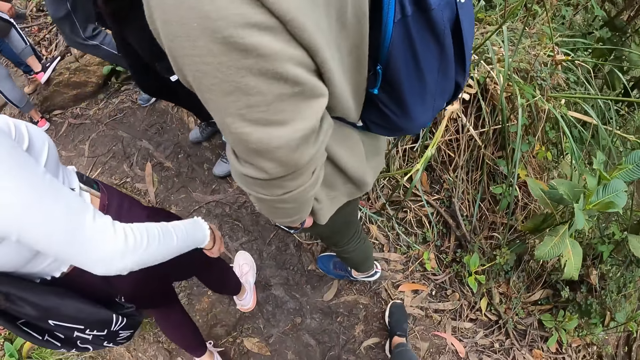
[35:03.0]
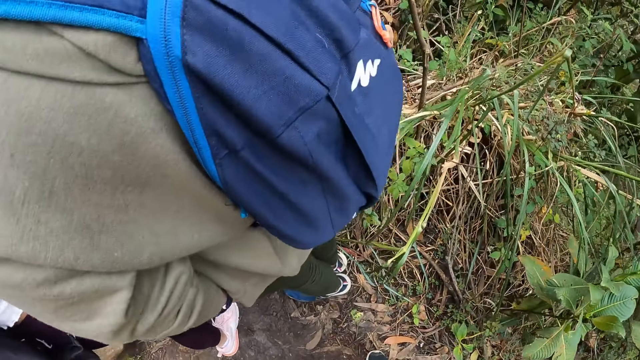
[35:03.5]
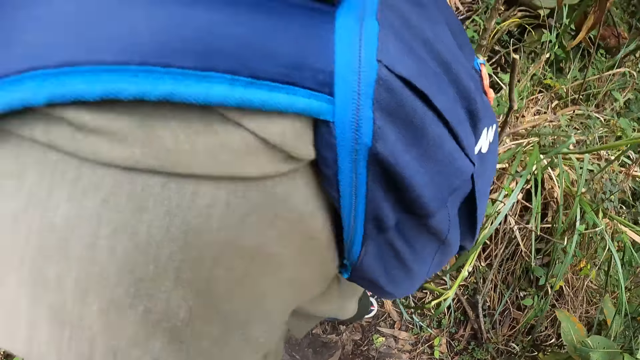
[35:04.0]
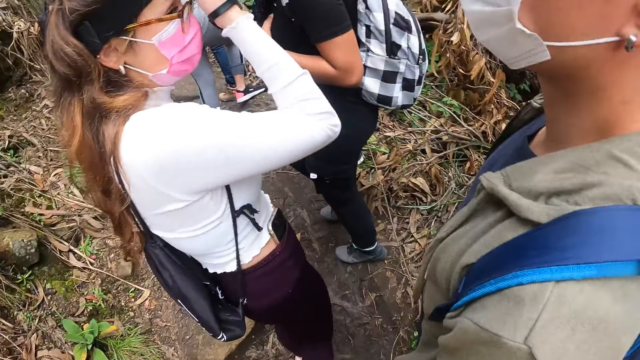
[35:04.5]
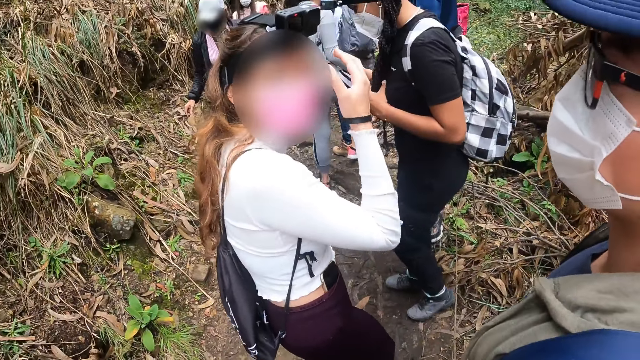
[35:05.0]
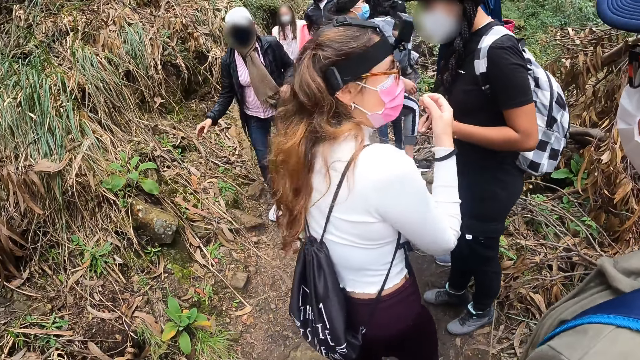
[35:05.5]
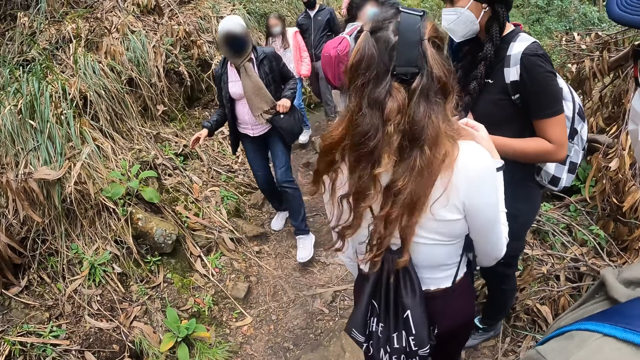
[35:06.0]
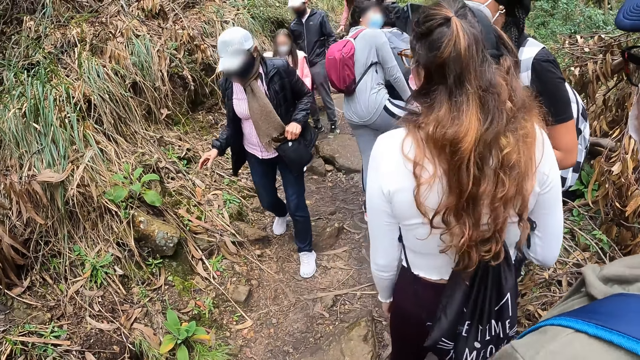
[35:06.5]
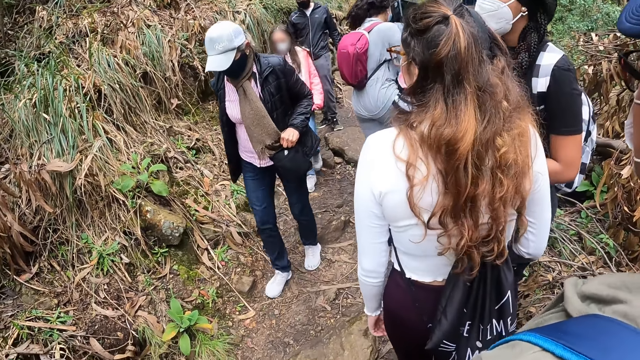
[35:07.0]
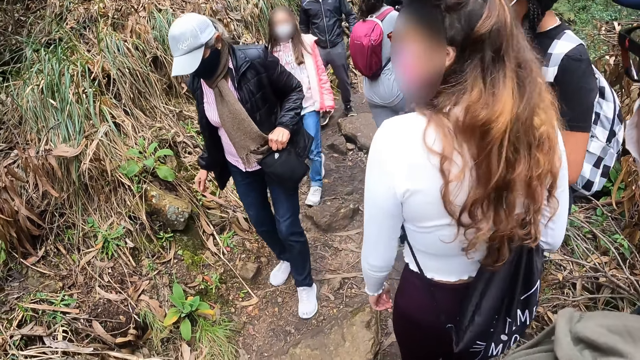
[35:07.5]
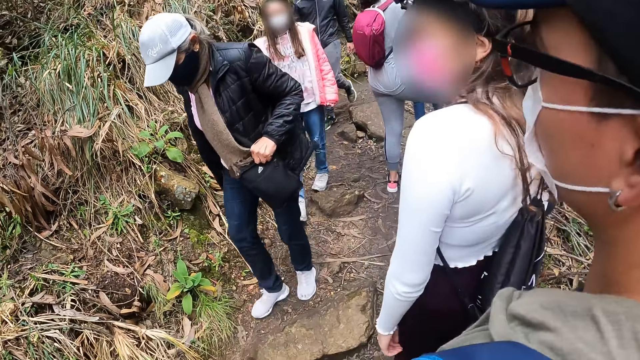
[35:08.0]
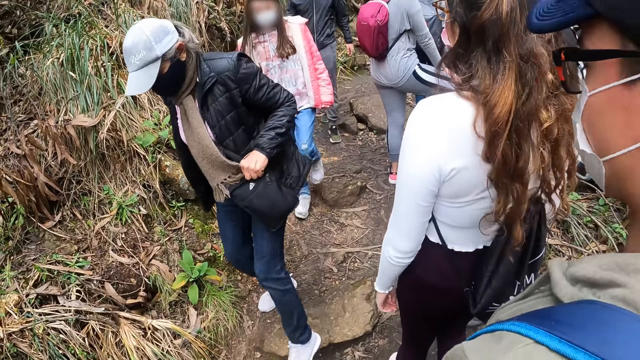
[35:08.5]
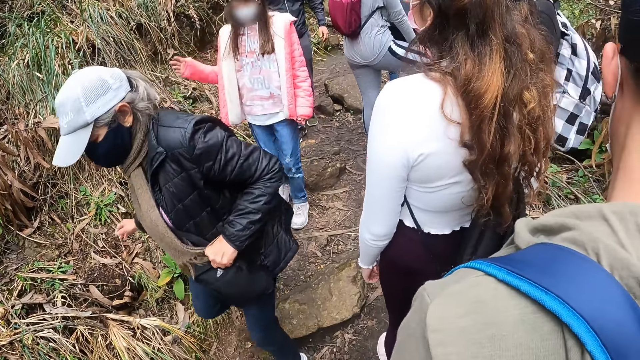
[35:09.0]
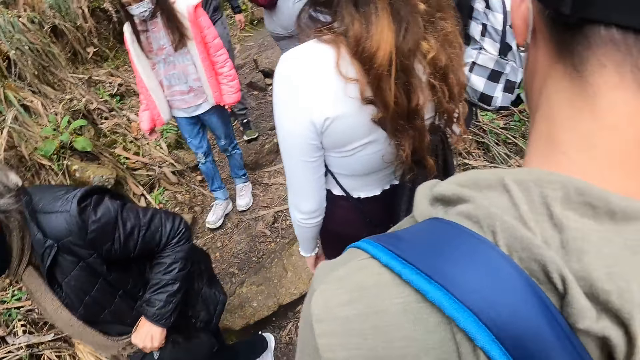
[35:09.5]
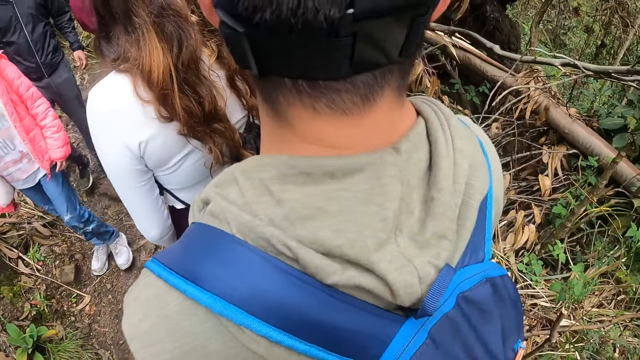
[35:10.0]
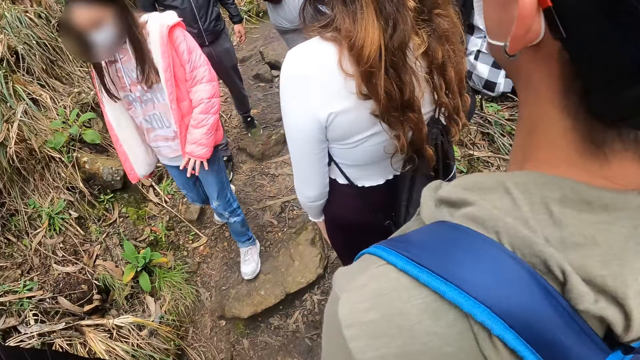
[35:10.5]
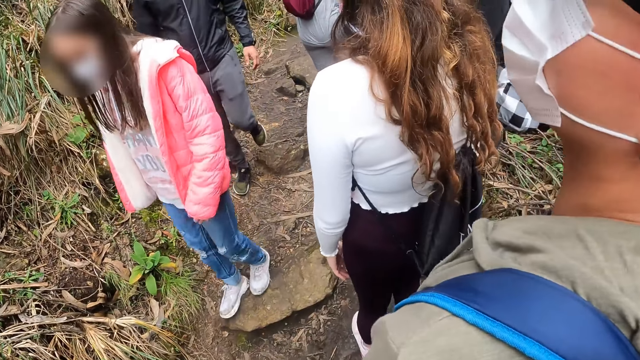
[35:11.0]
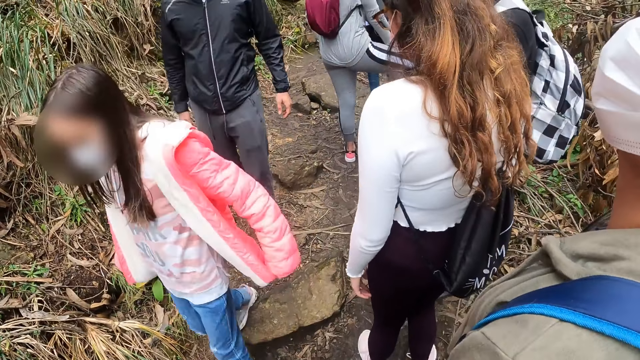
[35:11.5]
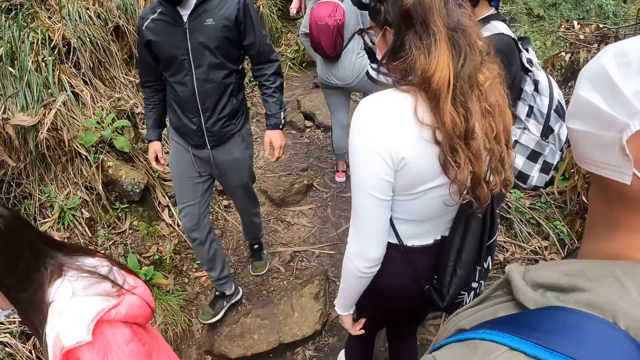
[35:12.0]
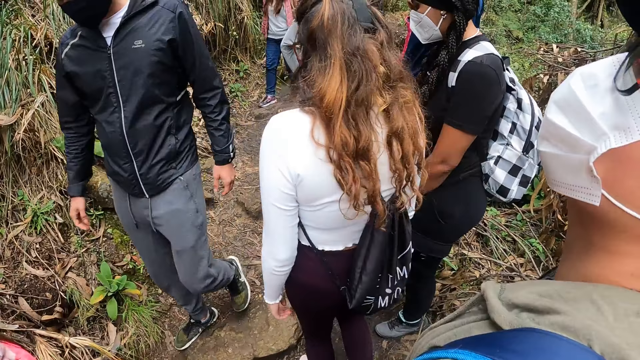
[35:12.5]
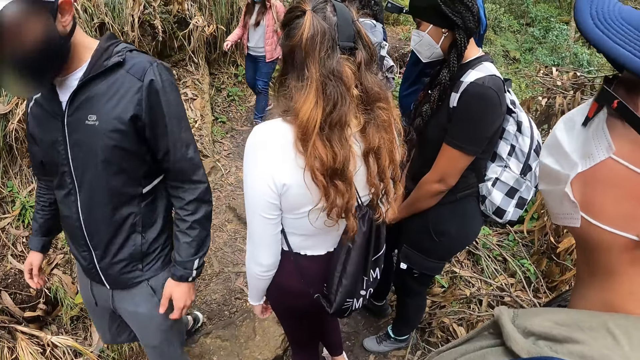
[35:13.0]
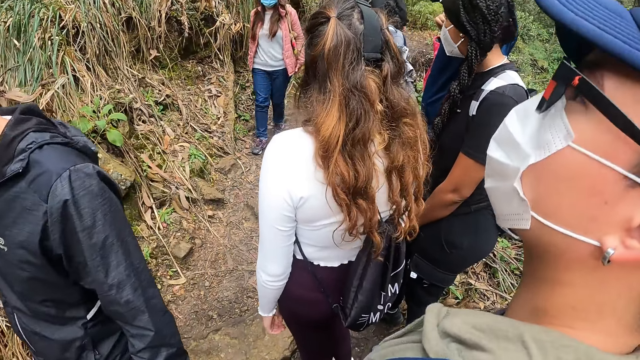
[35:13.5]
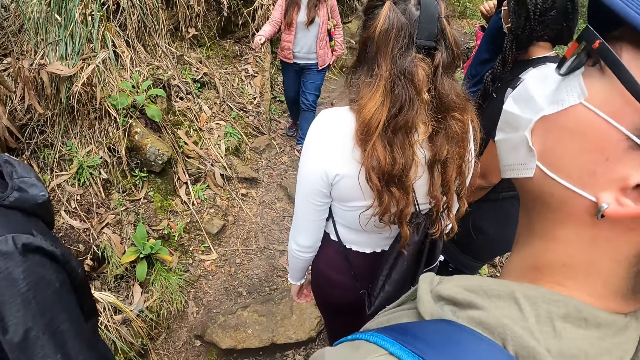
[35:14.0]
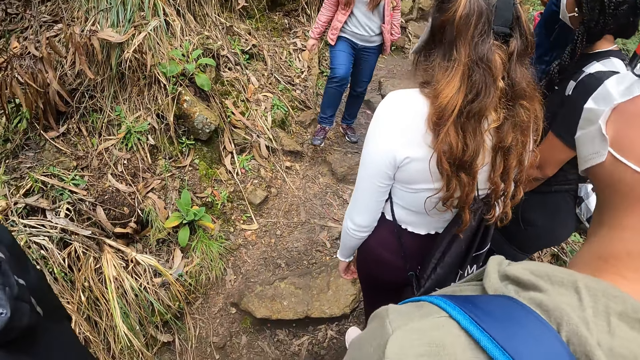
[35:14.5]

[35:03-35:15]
The woman touches her forehead with her right hand. A group of people walk past the camera wearer and the group of people on the cliff.

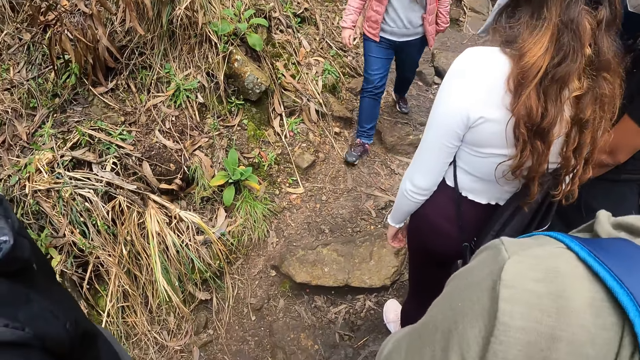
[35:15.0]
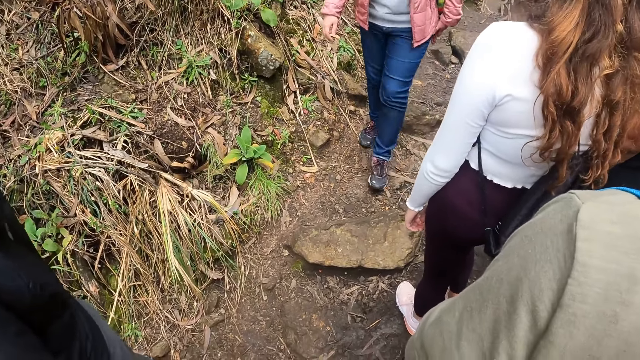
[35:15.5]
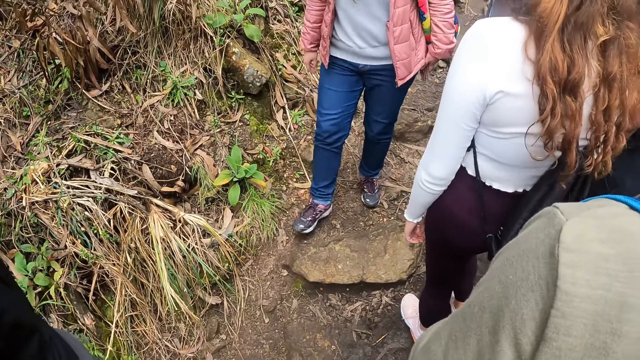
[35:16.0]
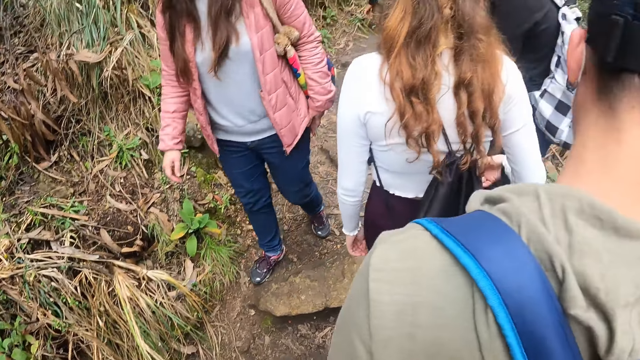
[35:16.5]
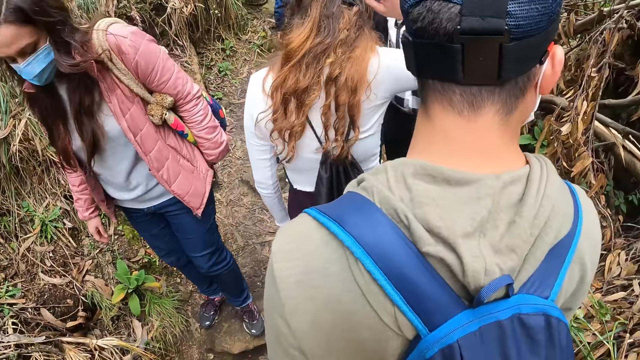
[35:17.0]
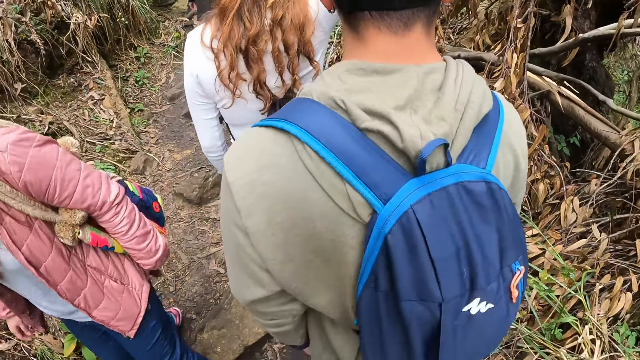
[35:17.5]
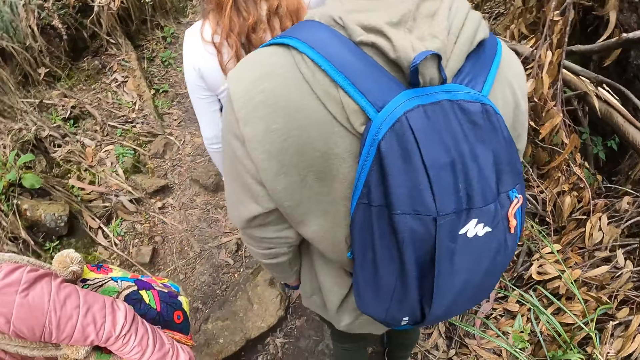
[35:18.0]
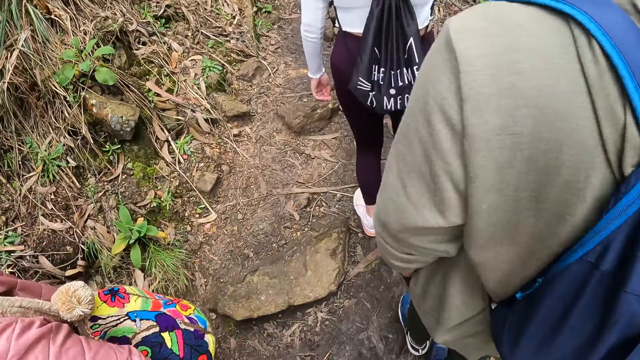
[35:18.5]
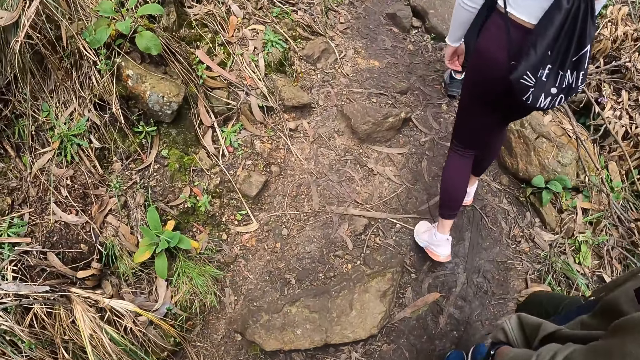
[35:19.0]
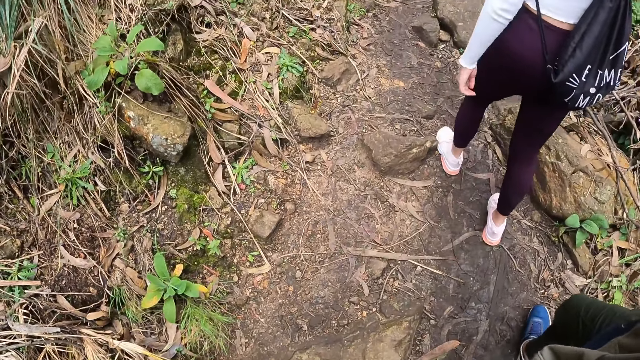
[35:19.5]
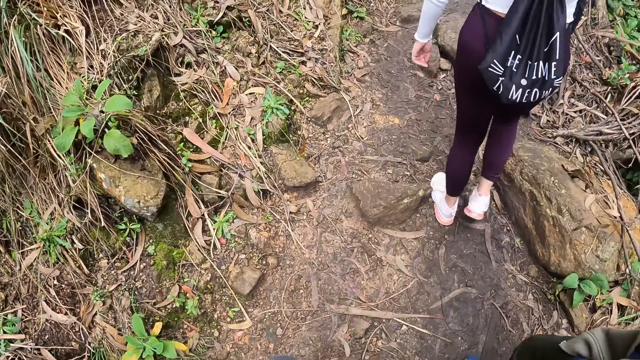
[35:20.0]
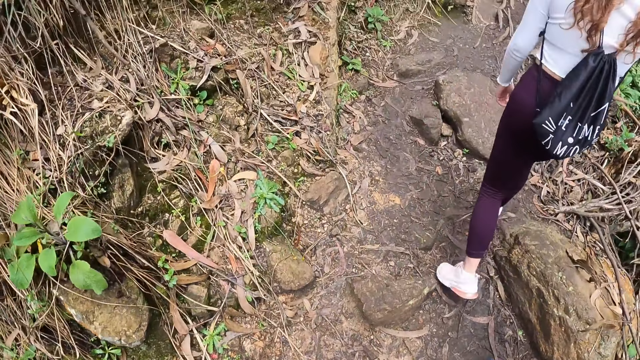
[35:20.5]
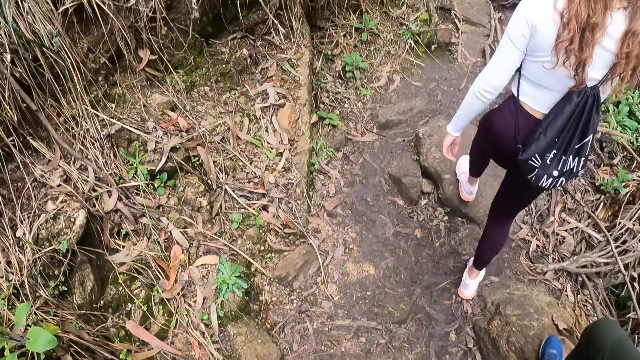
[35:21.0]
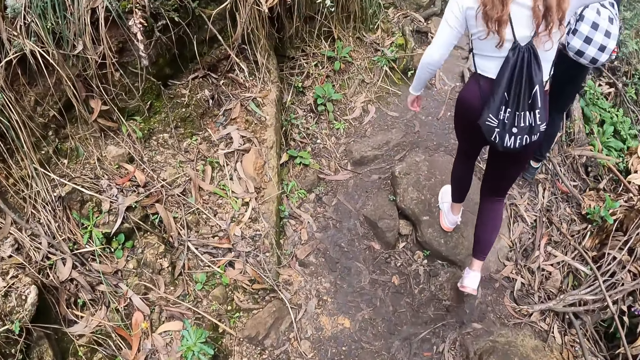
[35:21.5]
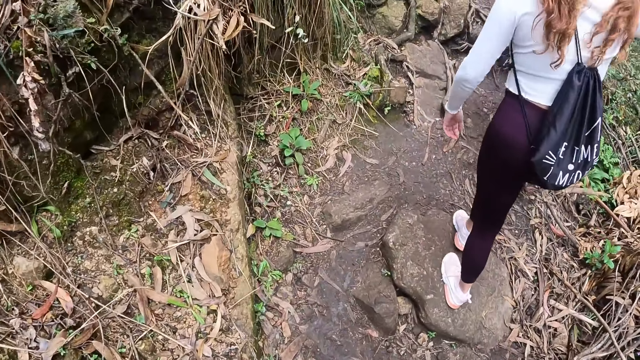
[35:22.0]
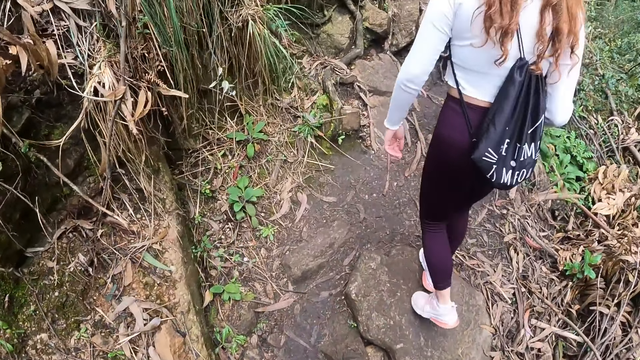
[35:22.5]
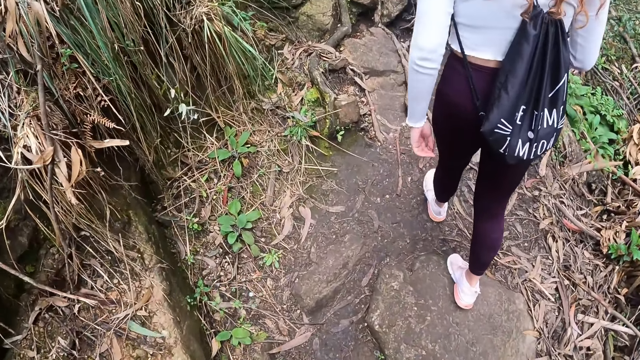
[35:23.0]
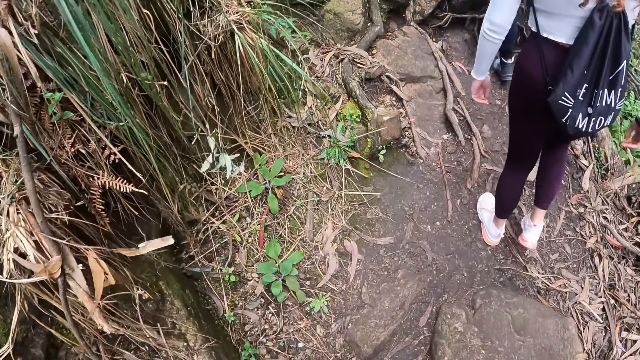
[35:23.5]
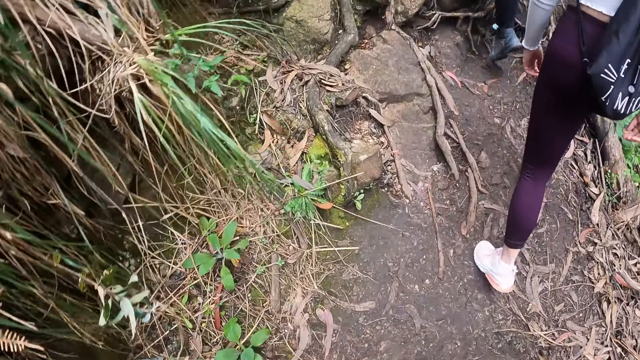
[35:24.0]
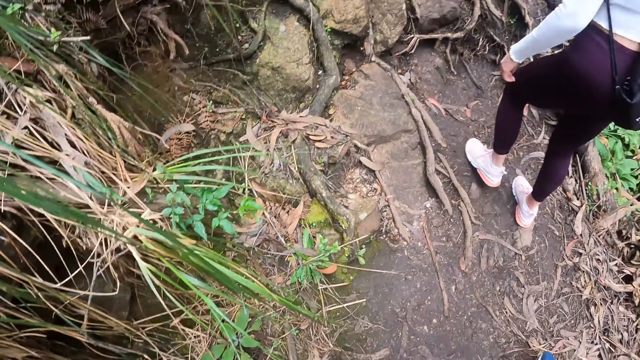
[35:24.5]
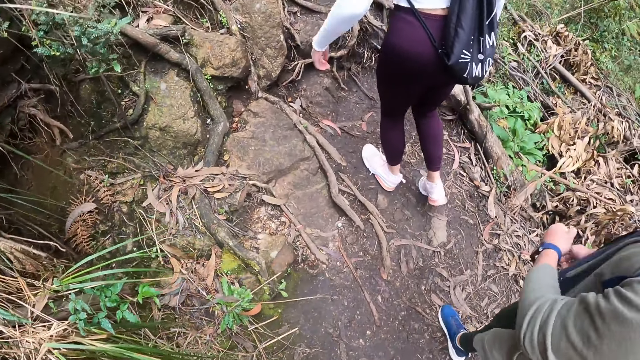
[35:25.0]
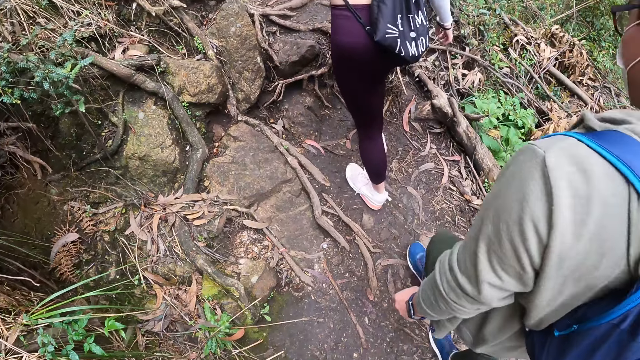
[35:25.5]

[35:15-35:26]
The camera wearer walks along the path on the cliff with the group of people.
